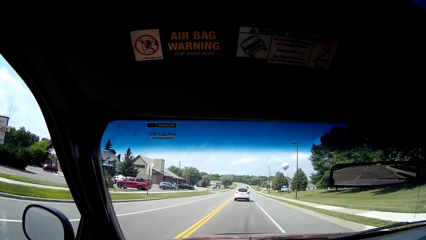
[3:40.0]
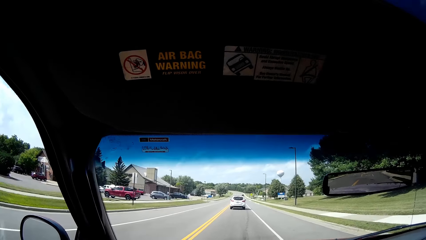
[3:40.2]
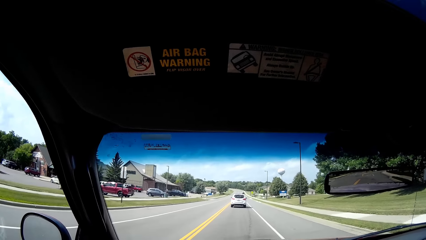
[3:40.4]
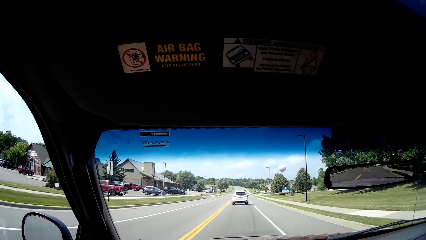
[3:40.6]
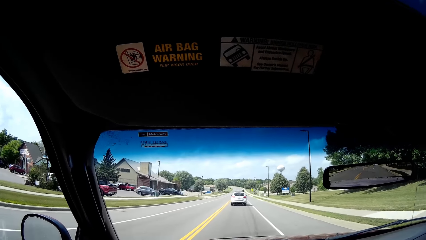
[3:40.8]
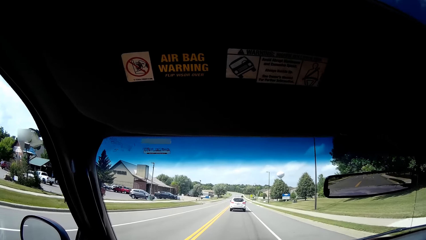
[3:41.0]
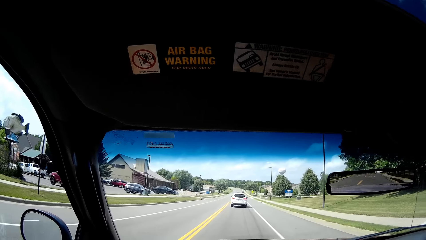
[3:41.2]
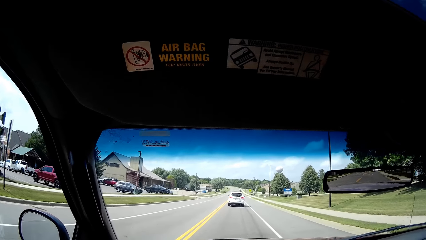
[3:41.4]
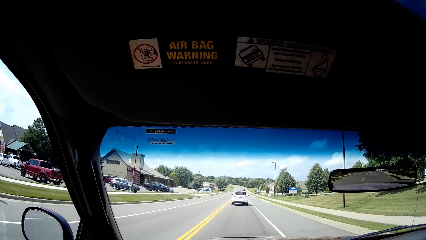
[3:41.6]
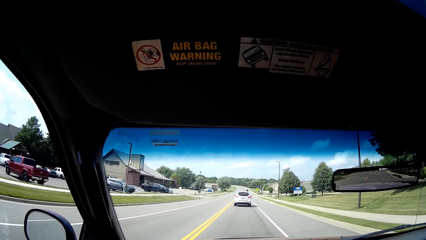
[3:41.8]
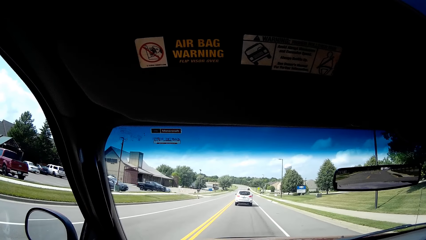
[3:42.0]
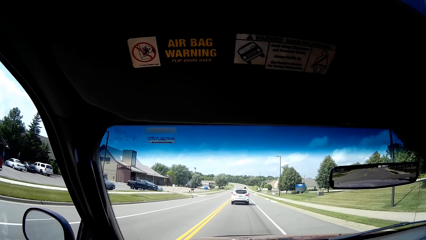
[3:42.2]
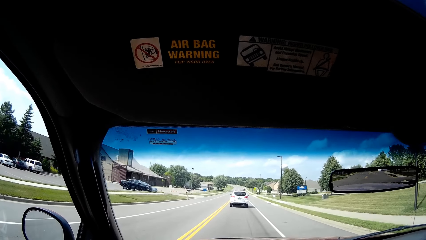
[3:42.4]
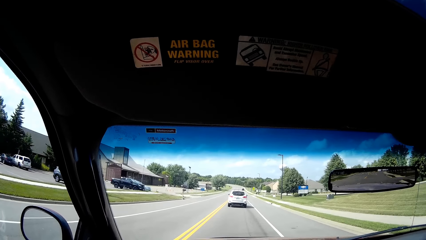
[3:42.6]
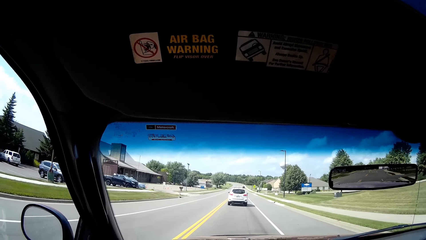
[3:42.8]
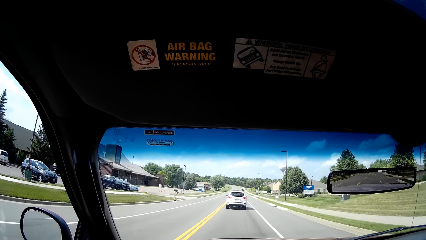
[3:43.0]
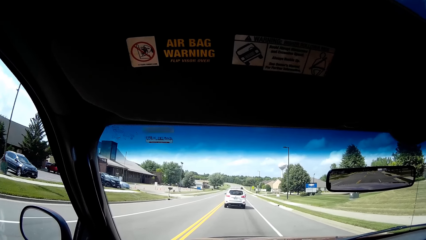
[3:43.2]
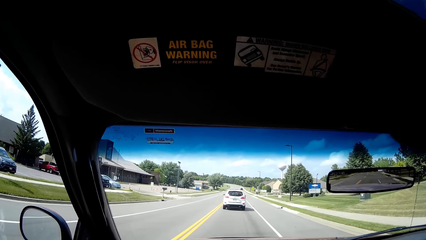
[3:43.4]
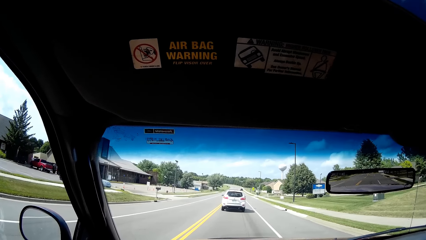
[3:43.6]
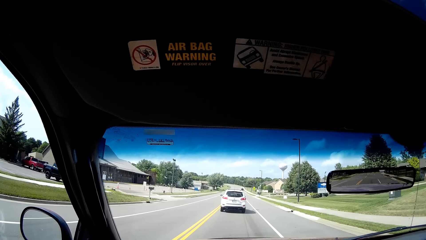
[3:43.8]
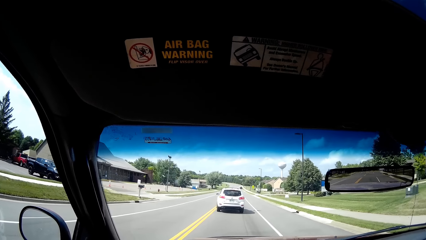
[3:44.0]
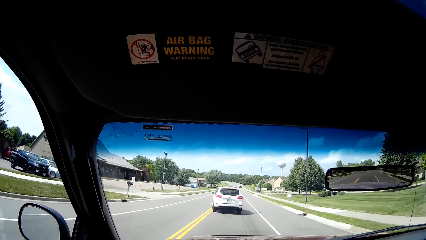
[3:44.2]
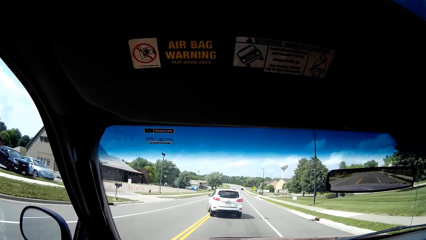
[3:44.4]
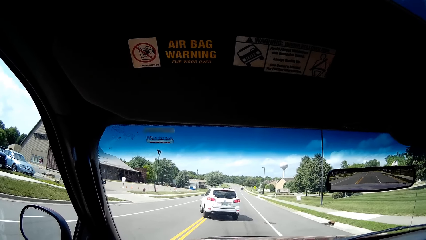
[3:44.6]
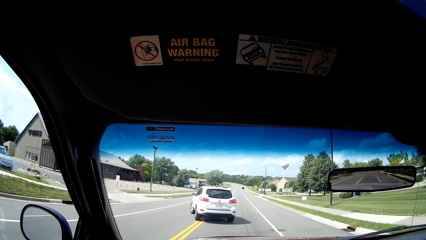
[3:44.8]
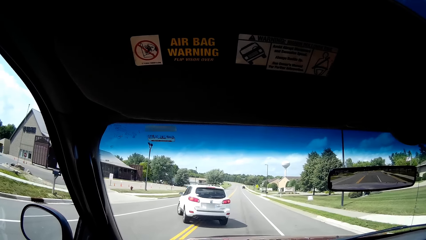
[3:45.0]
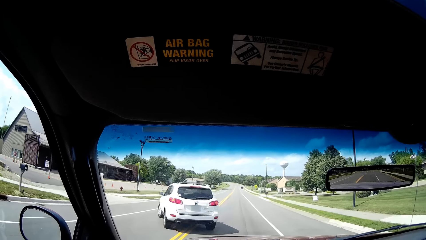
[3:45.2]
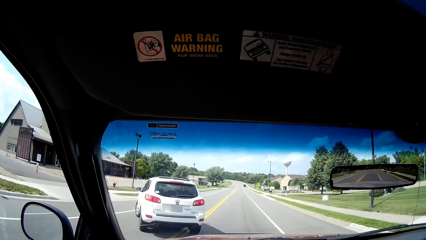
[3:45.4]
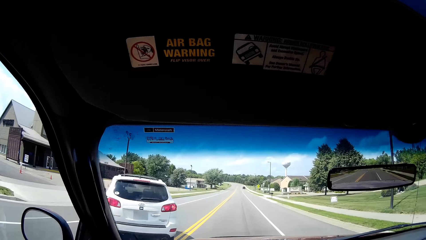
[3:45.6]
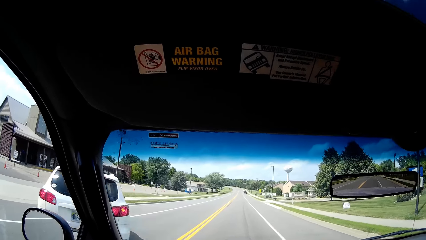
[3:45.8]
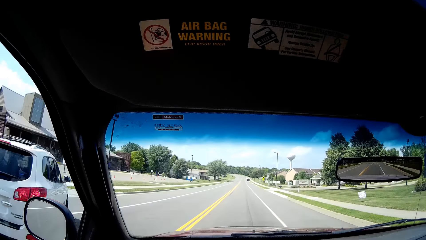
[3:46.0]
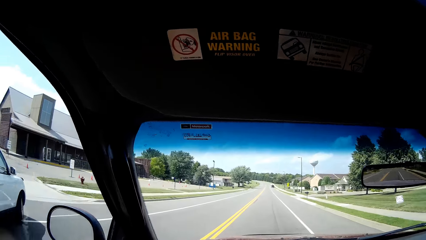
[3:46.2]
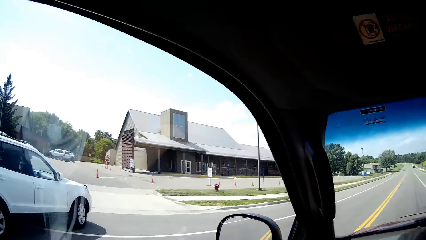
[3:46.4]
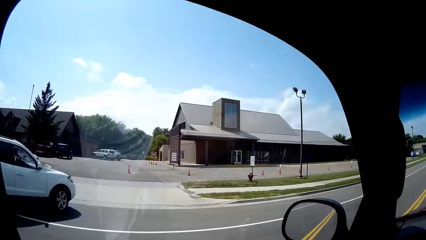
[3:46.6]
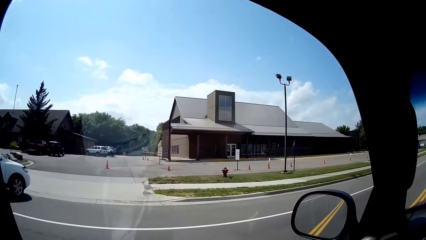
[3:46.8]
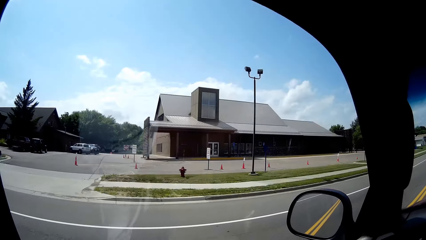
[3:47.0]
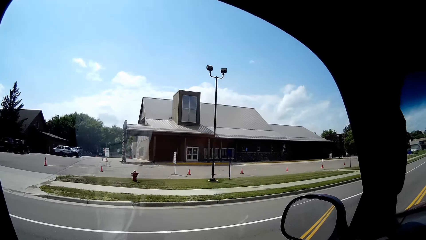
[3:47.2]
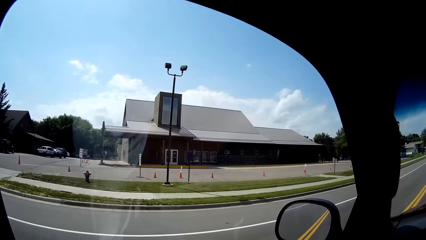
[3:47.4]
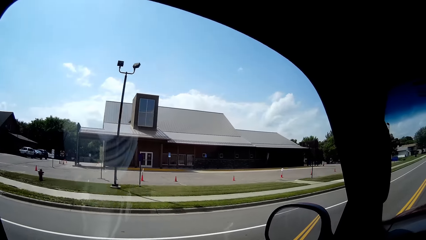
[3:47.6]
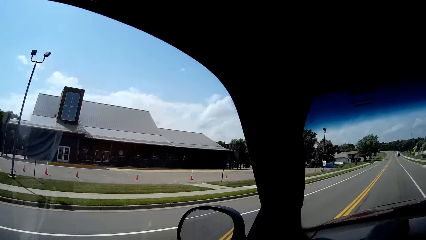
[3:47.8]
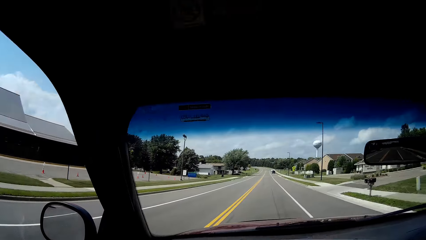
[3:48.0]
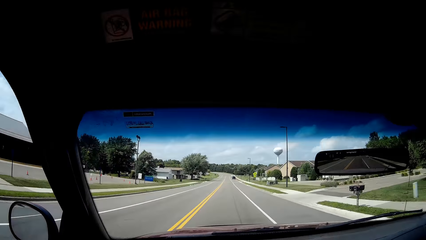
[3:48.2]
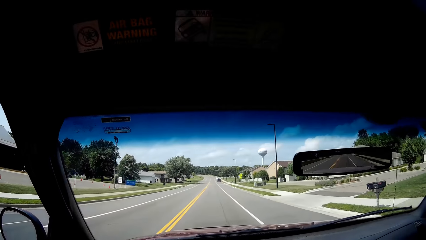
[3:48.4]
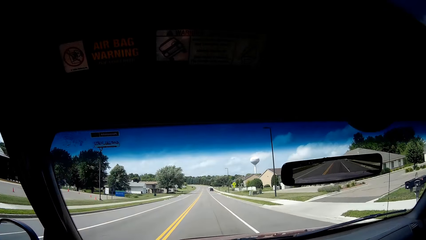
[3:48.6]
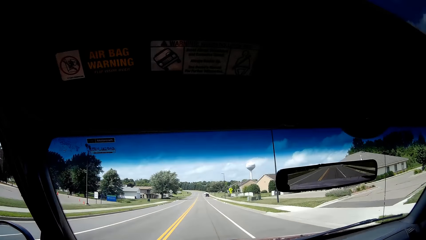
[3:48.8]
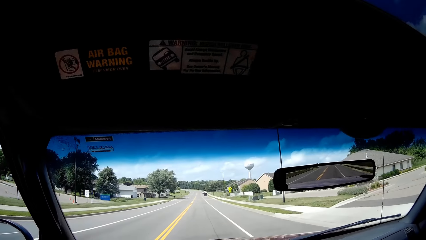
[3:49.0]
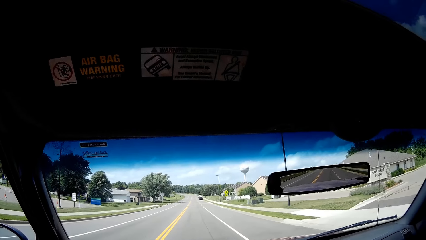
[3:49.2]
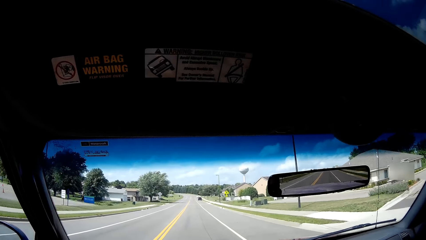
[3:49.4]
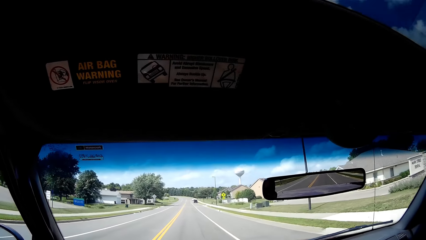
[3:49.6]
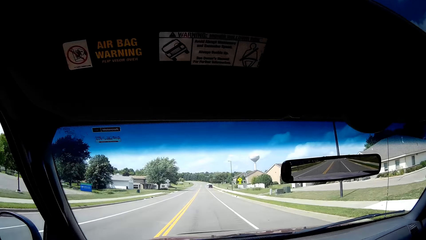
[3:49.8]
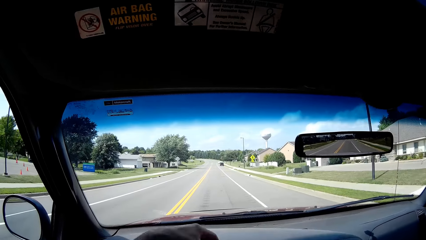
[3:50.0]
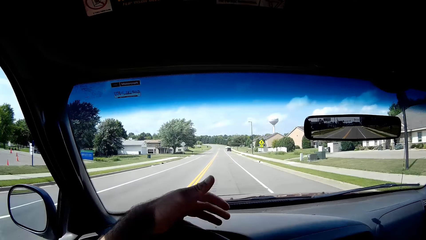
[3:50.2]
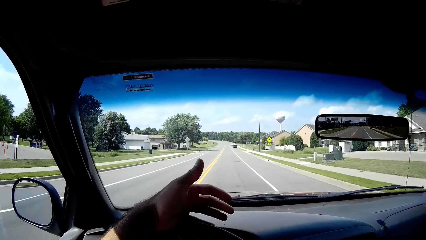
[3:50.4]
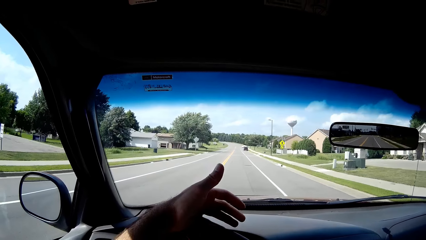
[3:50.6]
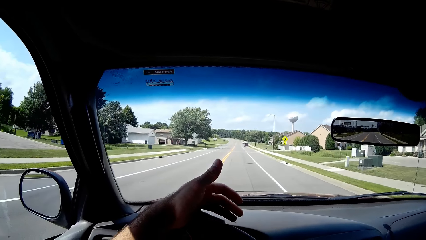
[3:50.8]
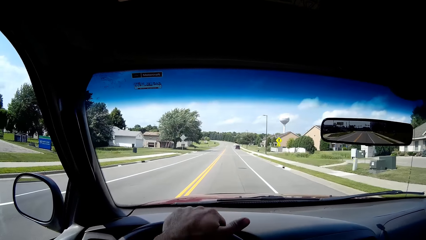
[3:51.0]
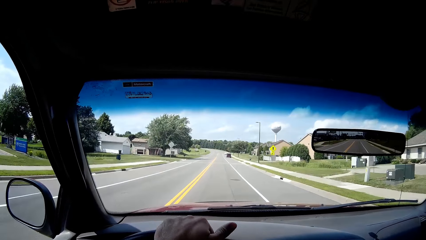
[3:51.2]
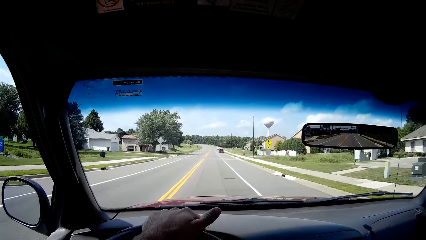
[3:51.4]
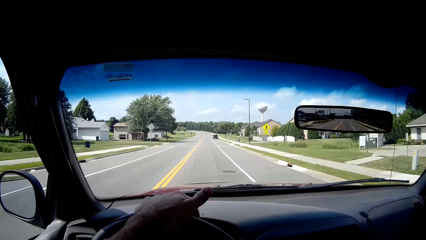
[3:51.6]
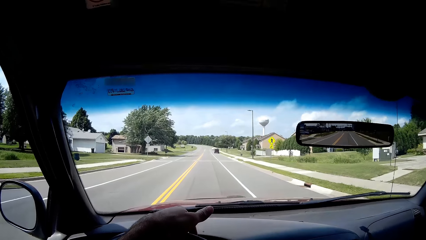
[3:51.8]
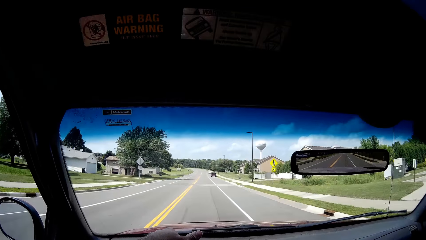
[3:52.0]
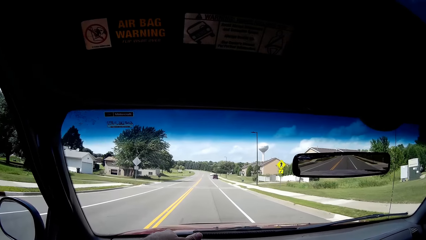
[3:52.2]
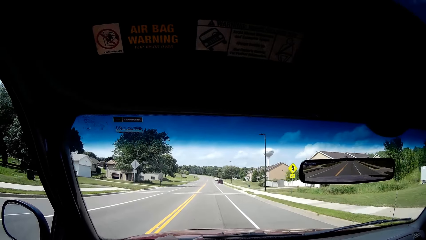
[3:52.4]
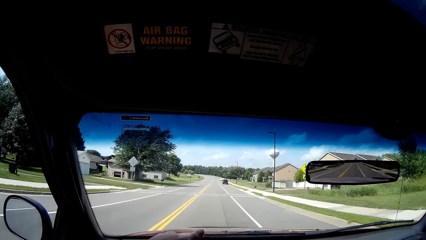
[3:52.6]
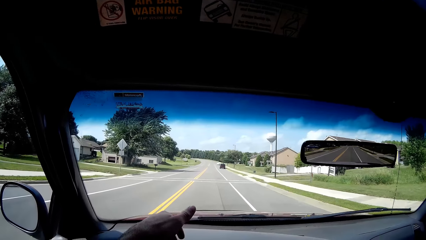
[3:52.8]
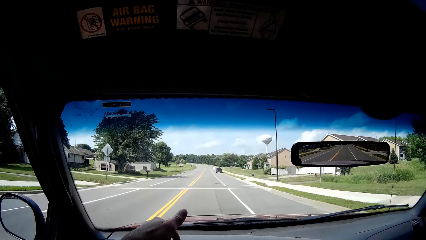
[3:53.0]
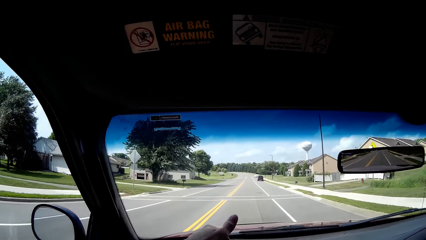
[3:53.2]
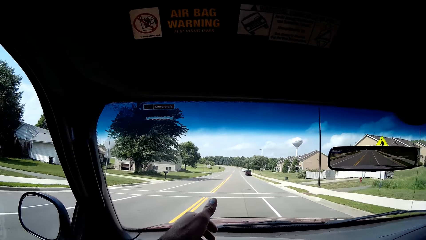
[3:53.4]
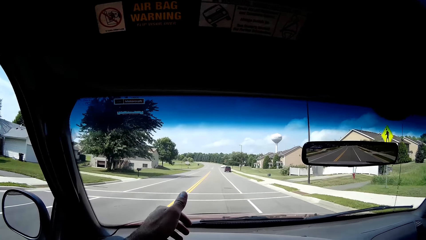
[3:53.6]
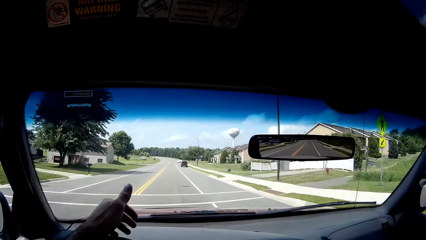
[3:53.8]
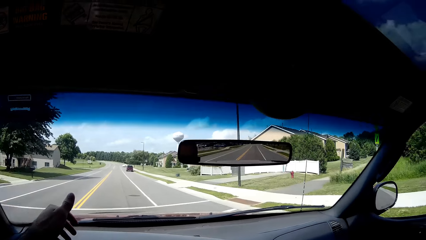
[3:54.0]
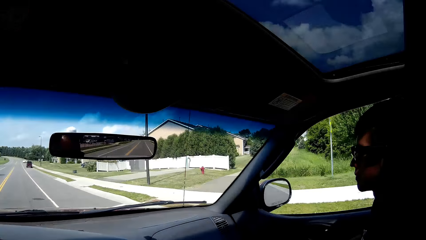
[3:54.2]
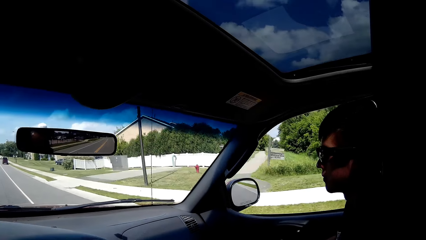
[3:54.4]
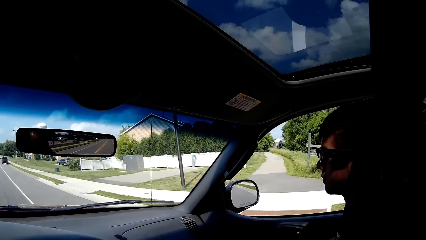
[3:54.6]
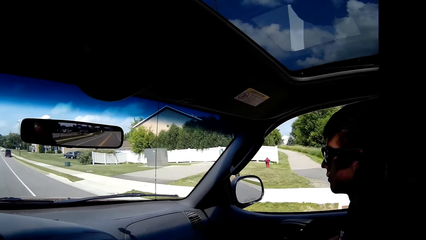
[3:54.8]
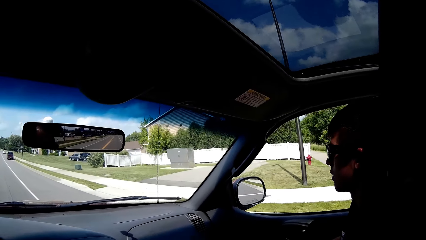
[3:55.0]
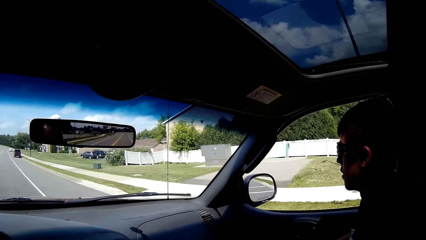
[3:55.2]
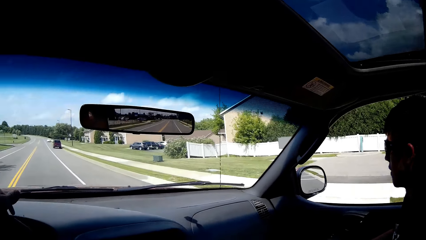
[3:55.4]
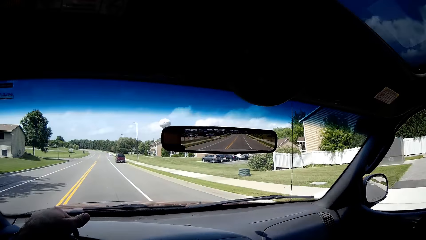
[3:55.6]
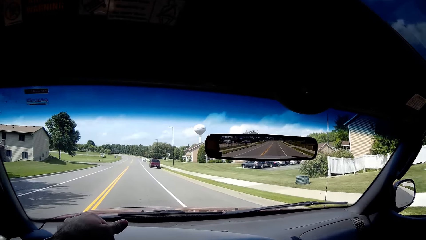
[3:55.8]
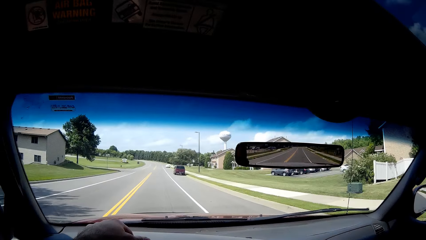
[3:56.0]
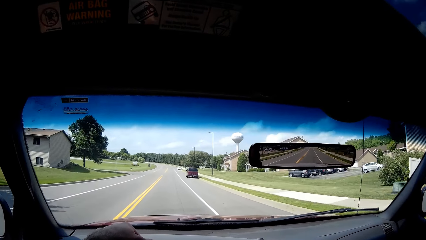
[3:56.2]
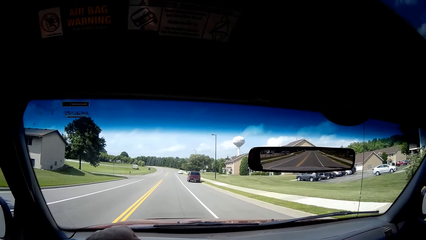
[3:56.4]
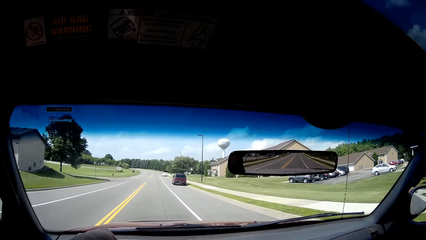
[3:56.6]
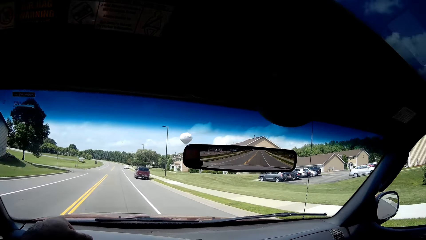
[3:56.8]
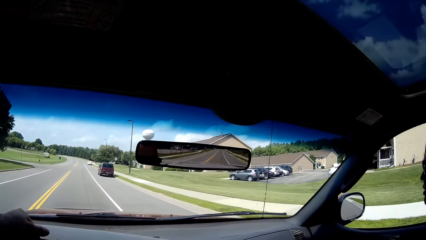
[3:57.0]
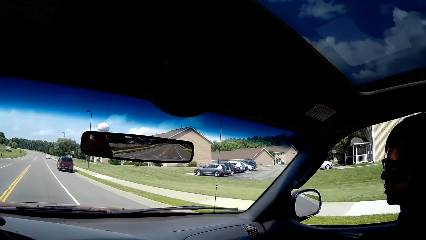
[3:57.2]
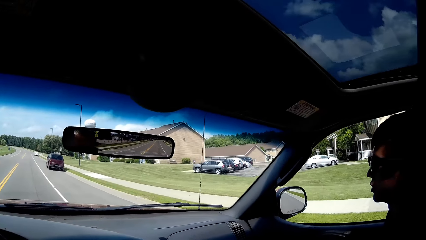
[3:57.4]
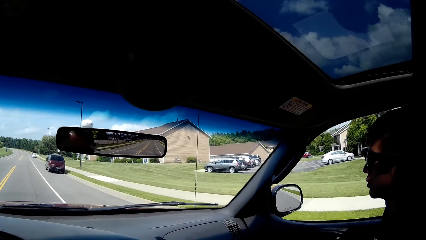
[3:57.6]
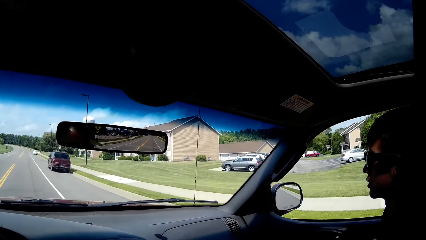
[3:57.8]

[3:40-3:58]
The camera wearer looks to his left. He looks at a person.
